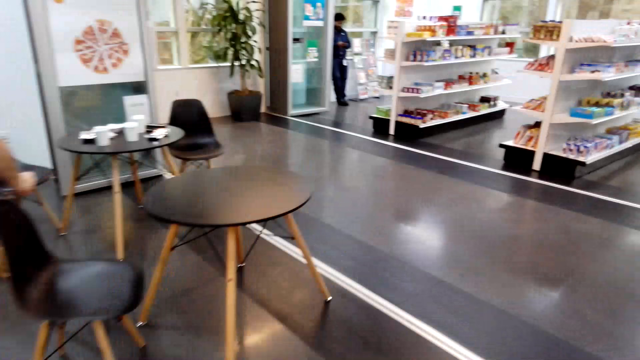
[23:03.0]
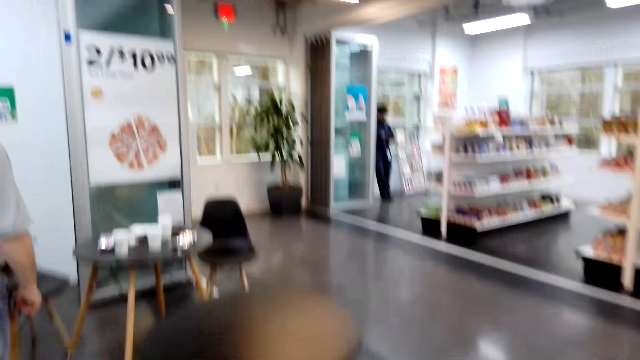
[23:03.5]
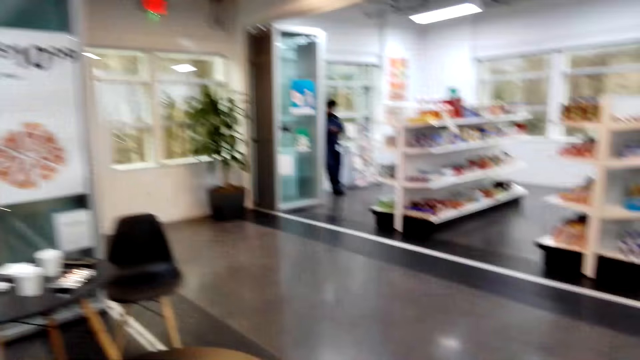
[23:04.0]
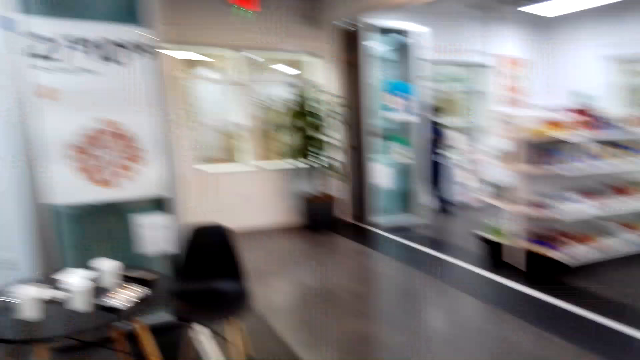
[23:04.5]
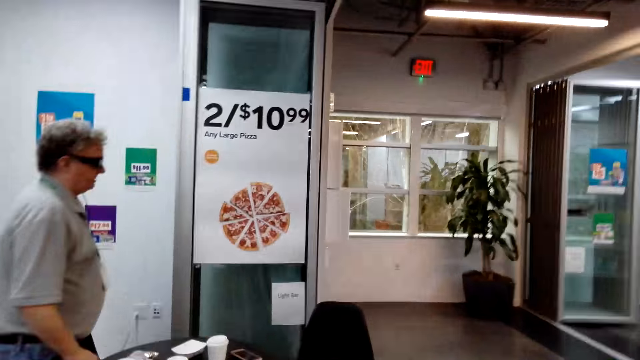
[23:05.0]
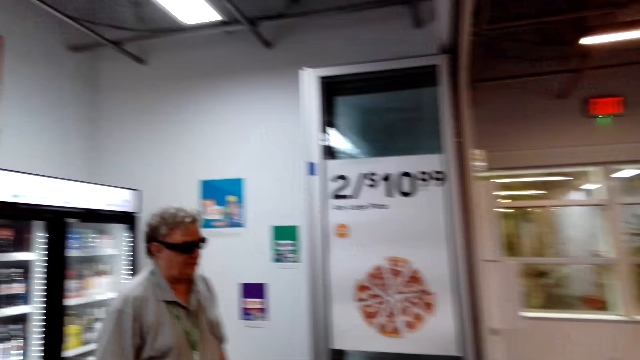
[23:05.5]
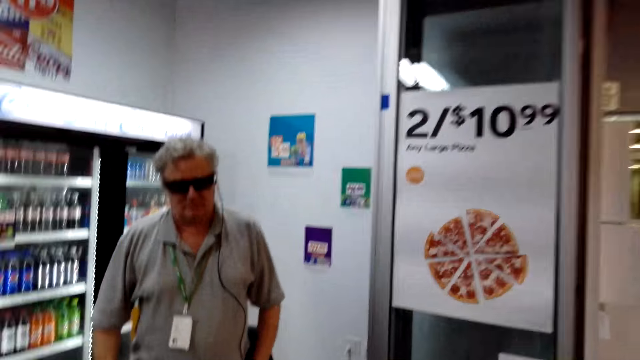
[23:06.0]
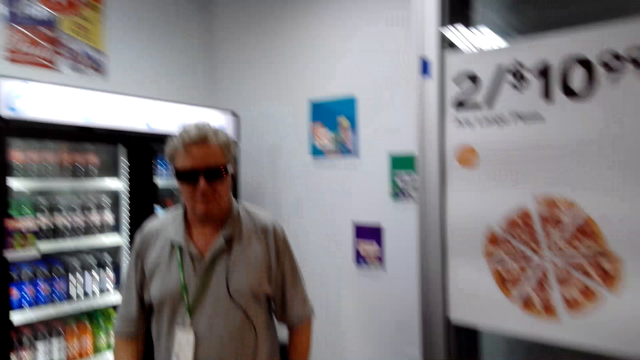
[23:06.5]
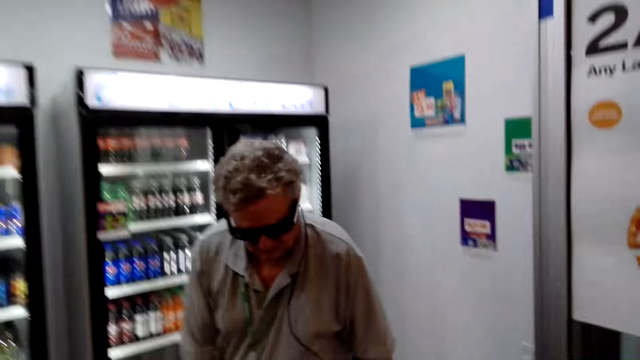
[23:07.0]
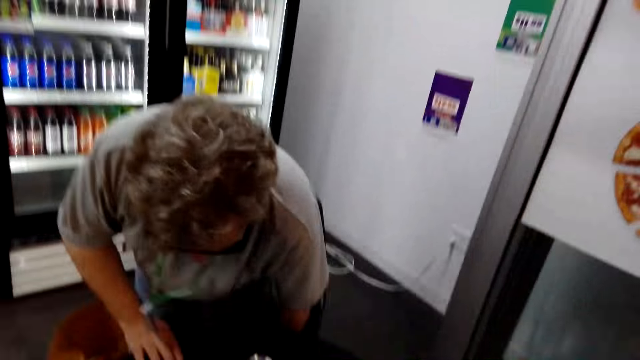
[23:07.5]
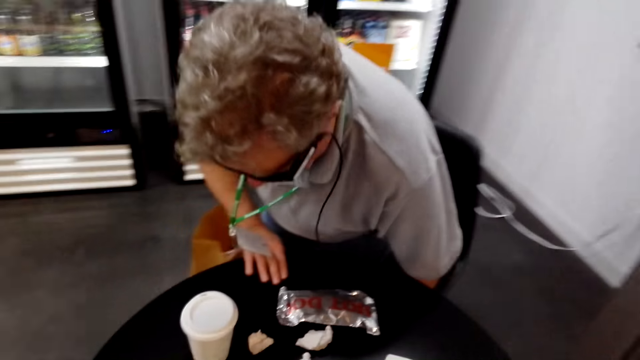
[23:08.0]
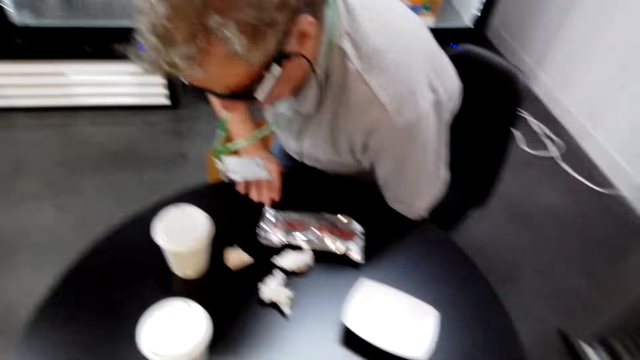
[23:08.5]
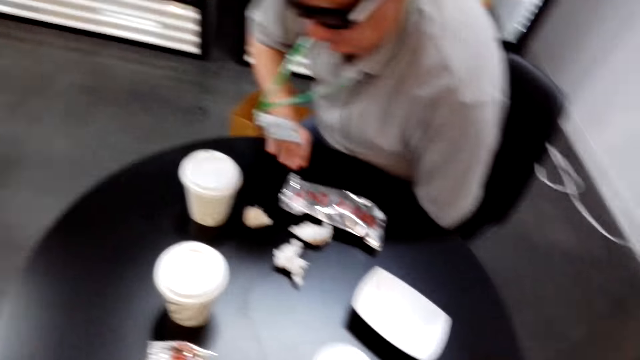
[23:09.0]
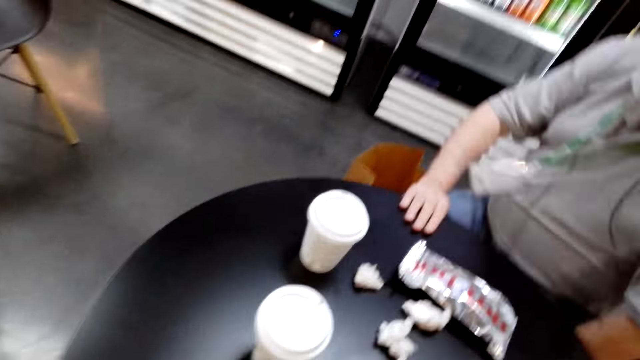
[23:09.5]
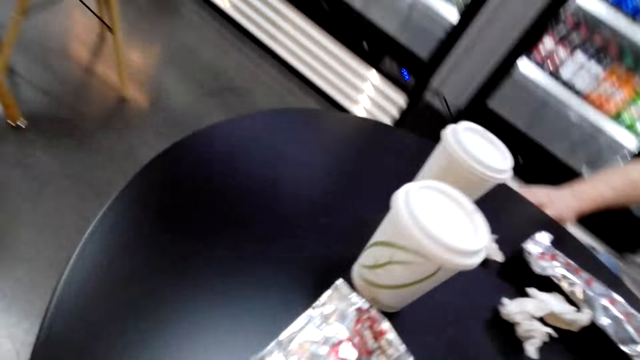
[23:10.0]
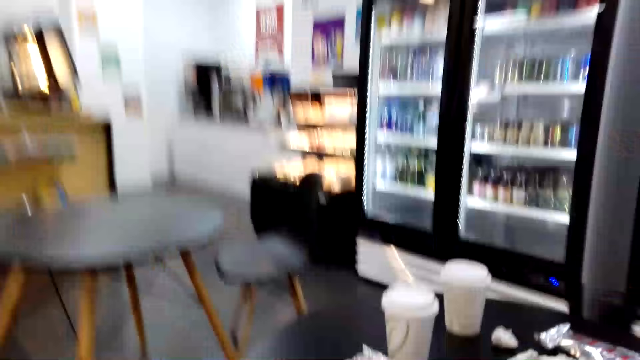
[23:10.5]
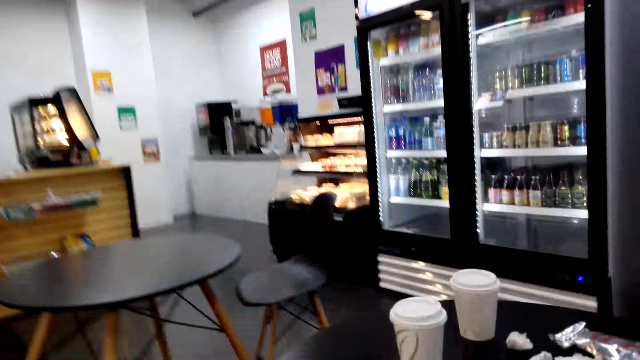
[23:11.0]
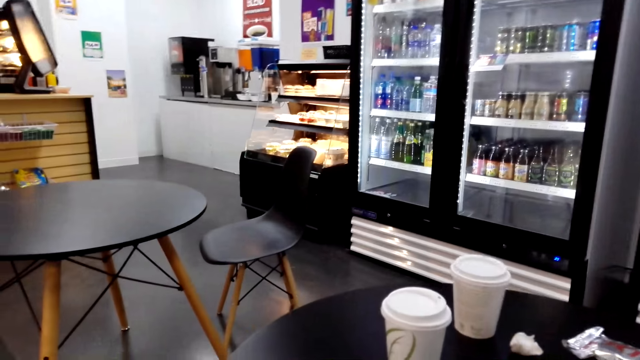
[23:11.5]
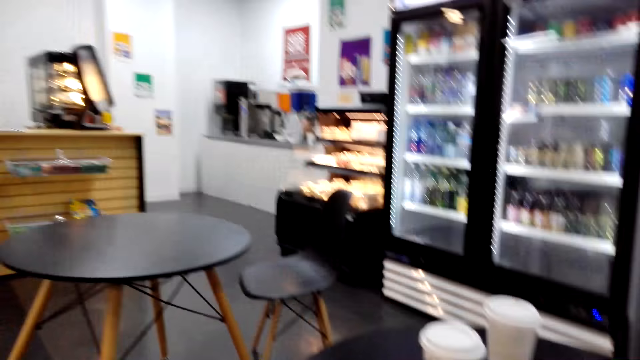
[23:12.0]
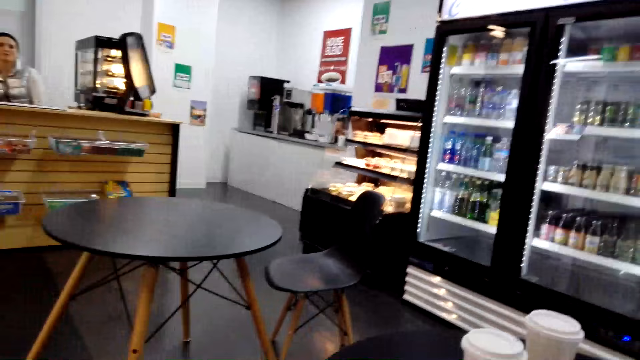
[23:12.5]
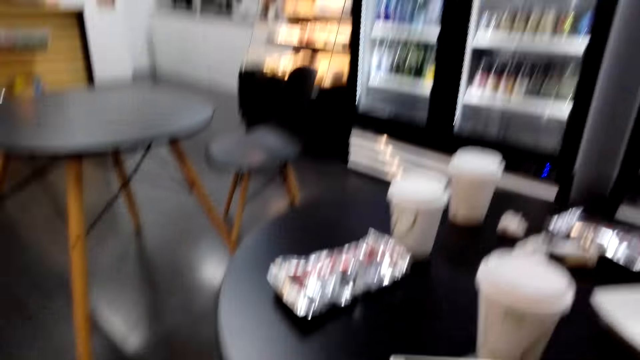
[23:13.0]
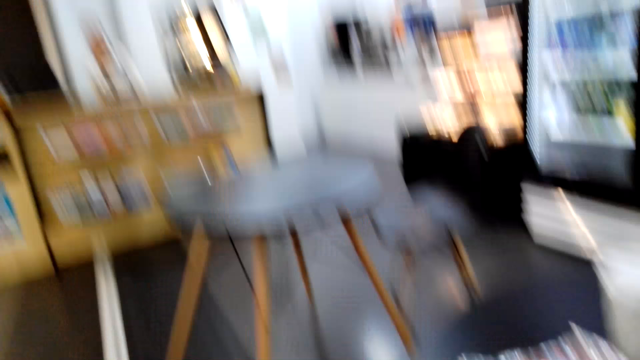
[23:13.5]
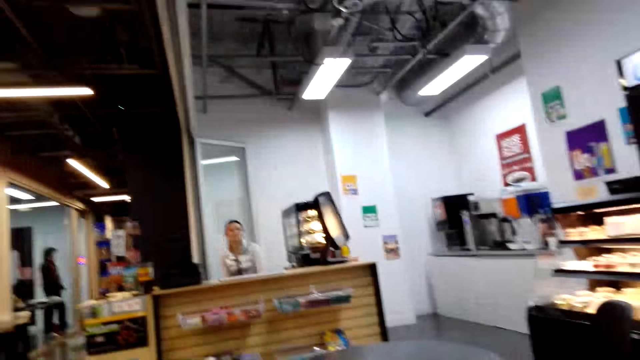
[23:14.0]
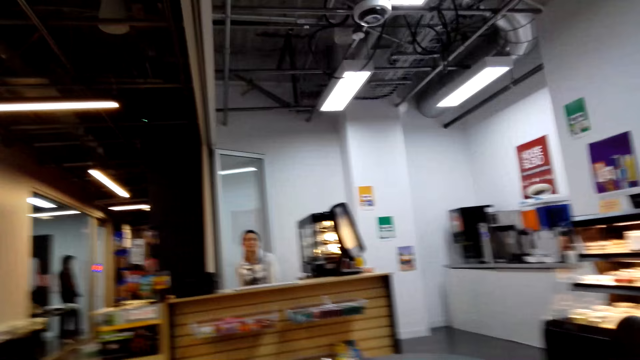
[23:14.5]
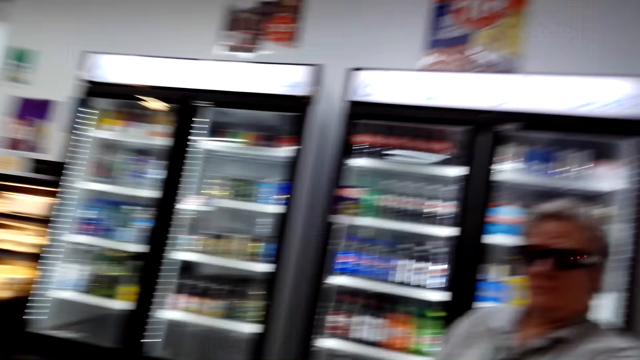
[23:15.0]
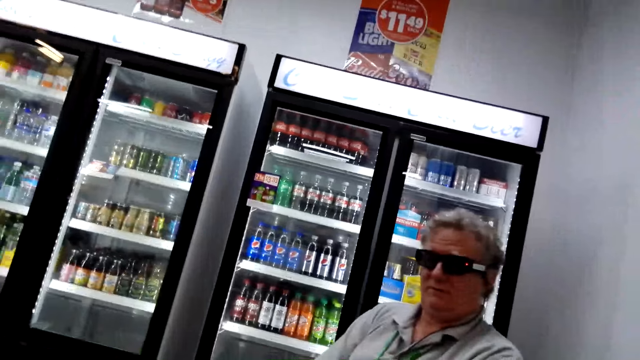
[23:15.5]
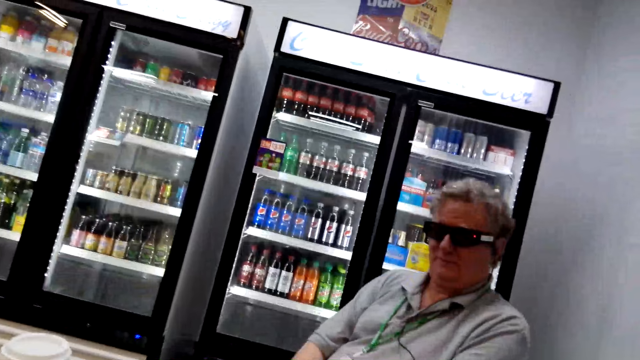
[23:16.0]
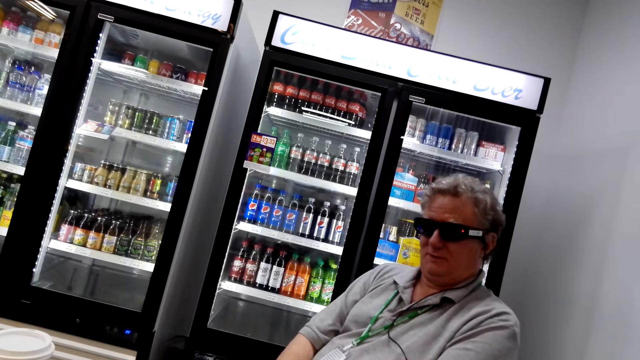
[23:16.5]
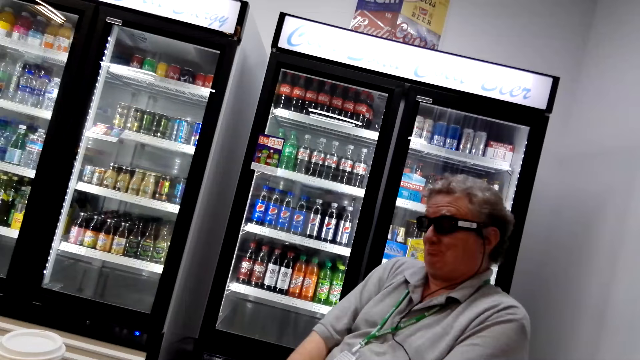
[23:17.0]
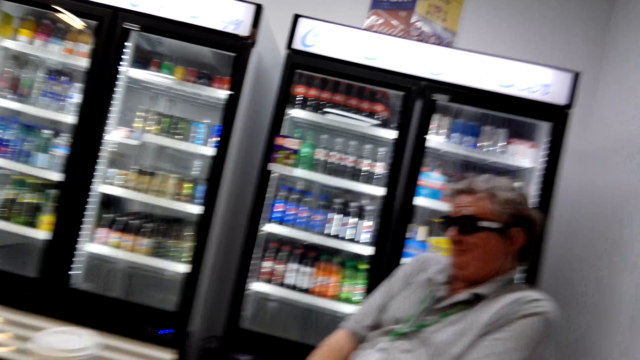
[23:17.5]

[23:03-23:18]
The camera wearer sits on the chair. The man sits on the chair. The camera wearer turns around the room. They talk with a lady.

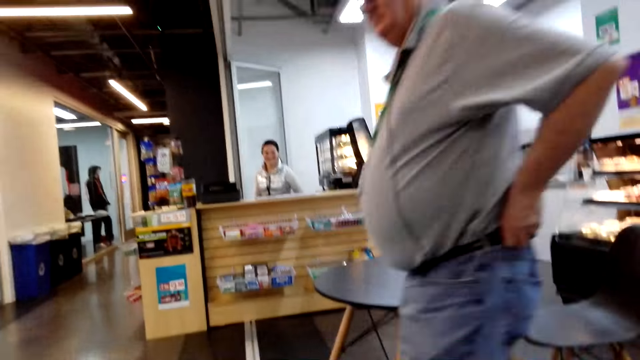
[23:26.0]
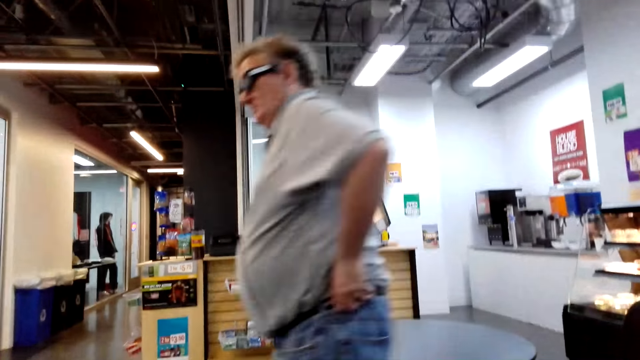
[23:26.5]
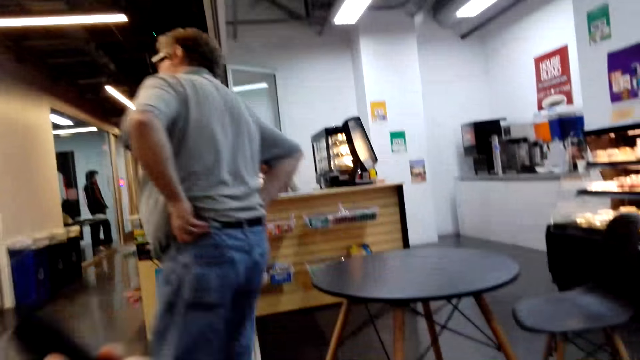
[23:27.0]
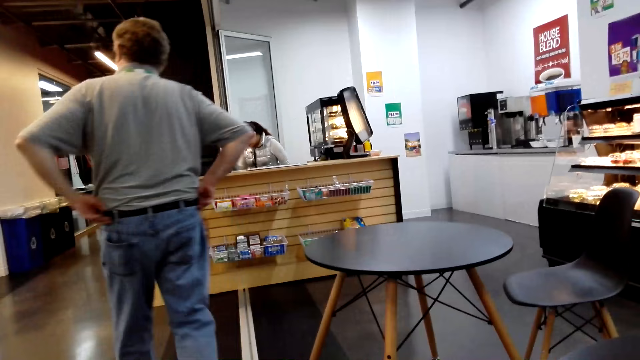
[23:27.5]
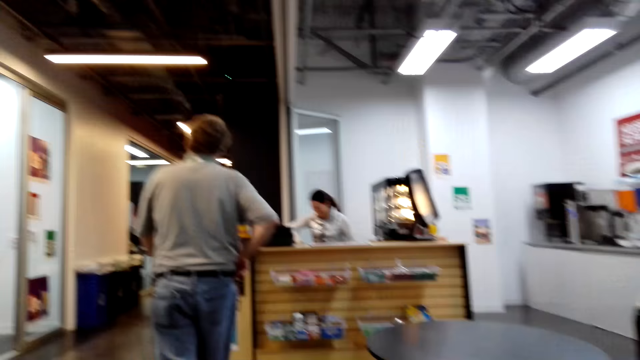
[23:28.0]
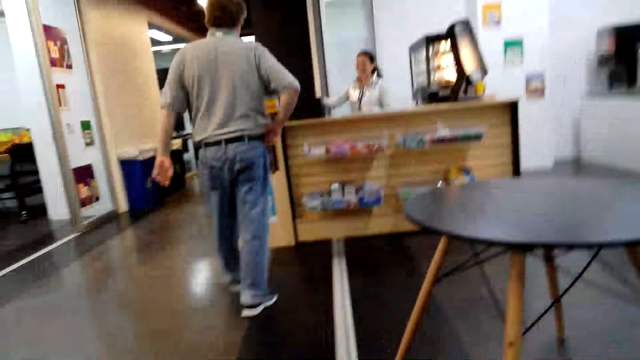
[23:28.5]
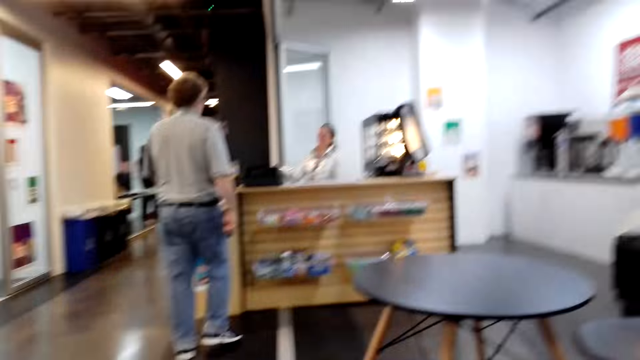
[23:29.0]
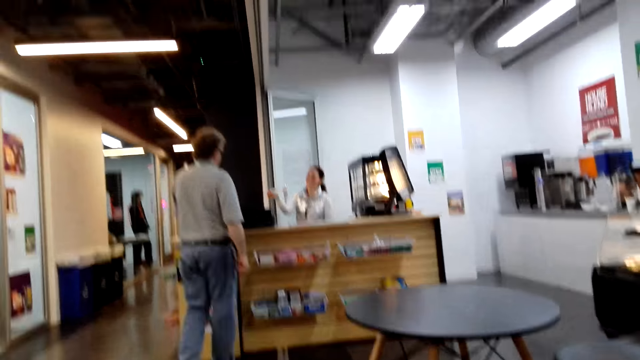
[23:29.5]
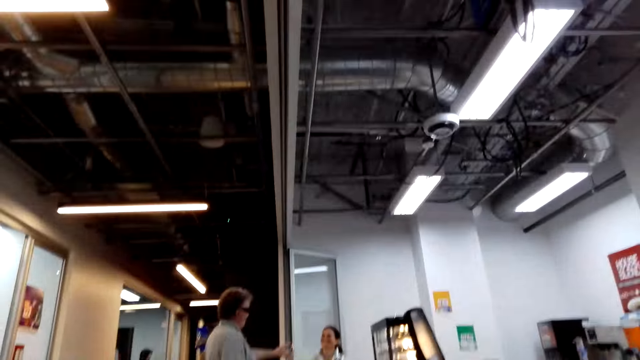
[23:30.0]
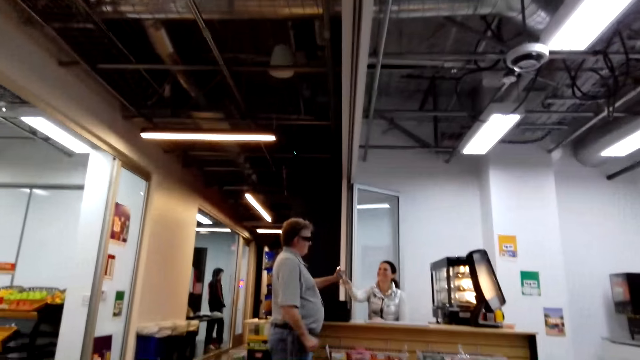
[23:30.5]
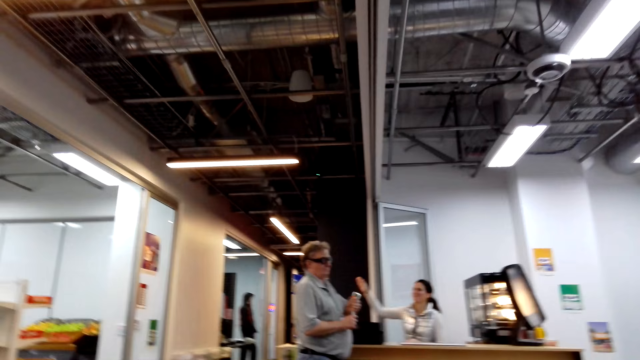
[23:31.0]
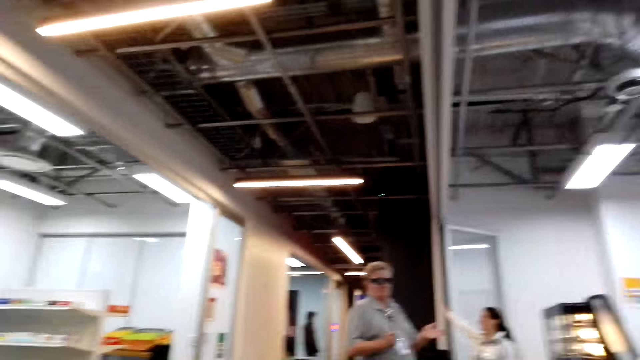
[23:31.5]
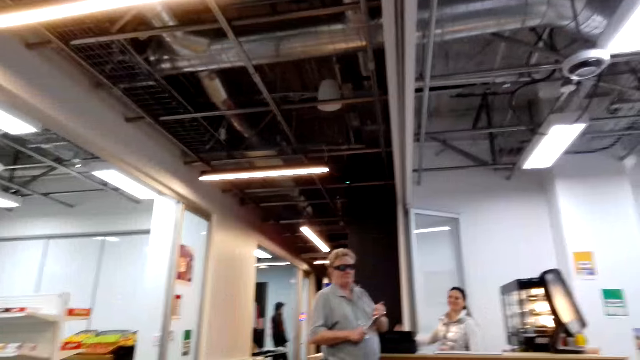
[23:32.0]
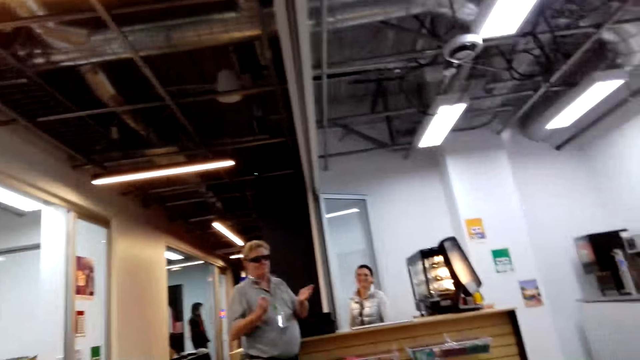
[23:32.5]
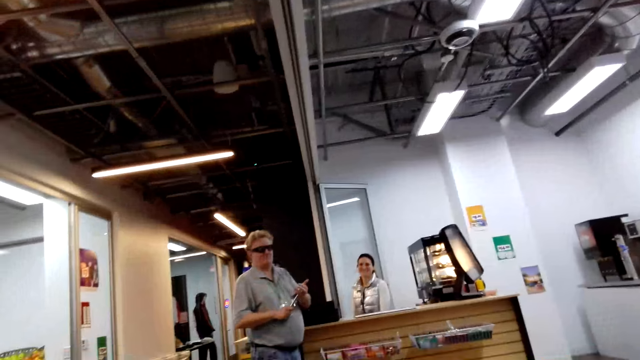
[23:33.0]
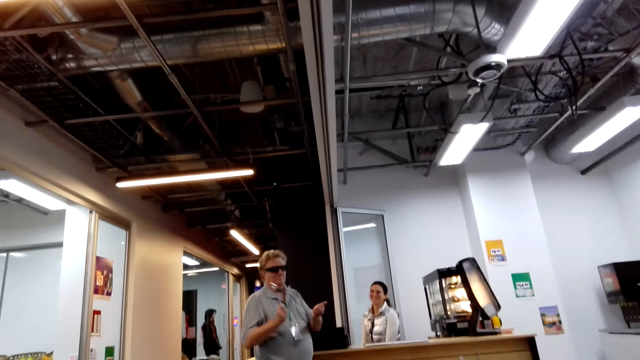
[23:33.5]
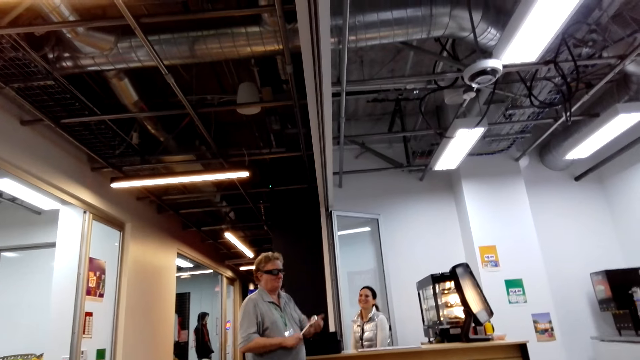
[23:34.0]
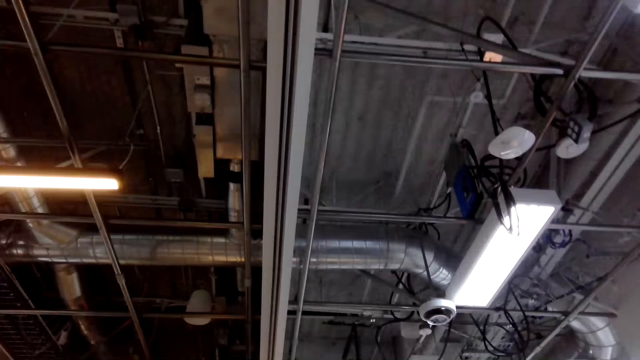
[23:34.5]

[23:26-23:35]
The man walks around the room. A woman hands the man a key. The man hits the key on his left hand.
